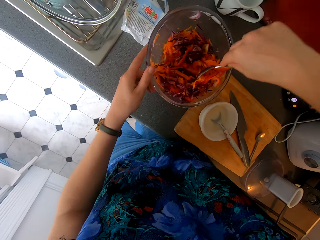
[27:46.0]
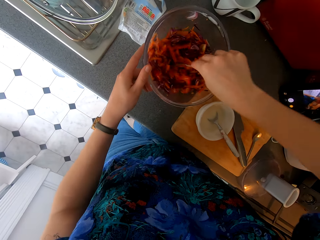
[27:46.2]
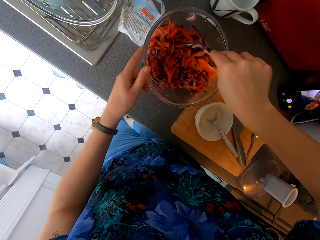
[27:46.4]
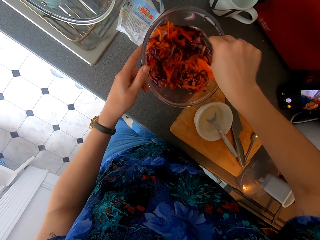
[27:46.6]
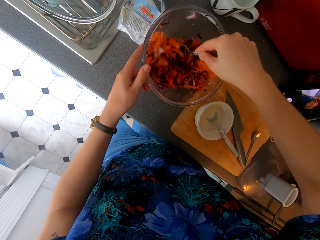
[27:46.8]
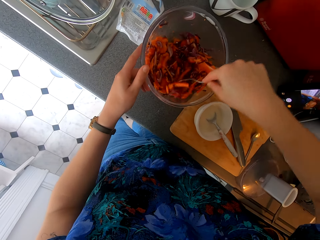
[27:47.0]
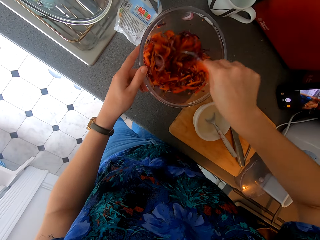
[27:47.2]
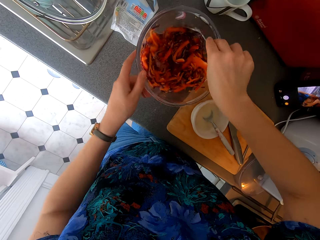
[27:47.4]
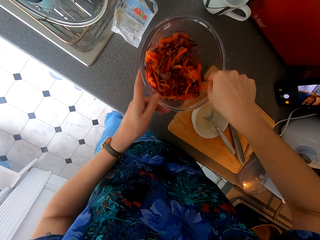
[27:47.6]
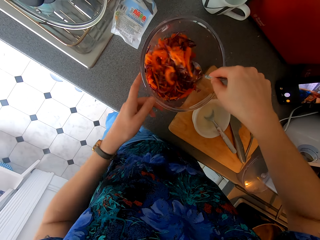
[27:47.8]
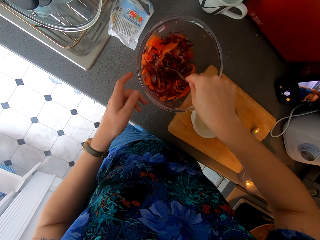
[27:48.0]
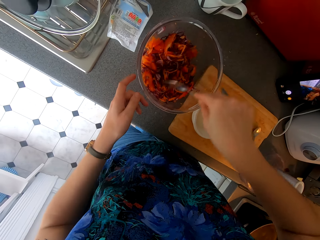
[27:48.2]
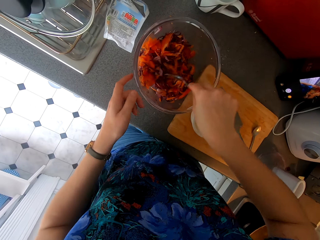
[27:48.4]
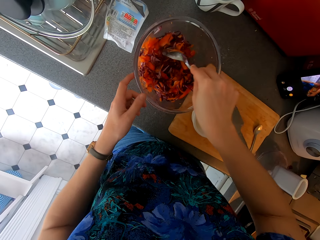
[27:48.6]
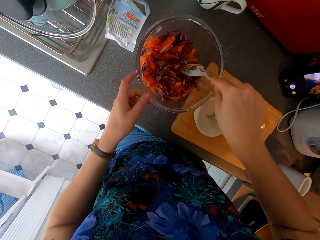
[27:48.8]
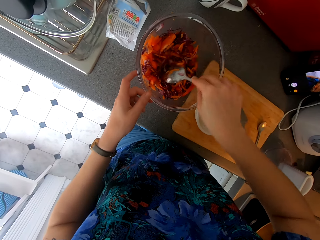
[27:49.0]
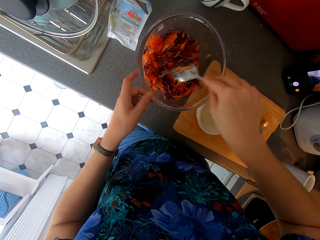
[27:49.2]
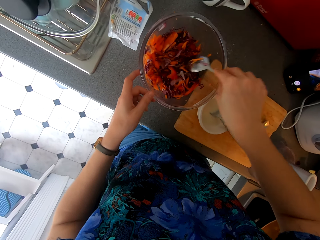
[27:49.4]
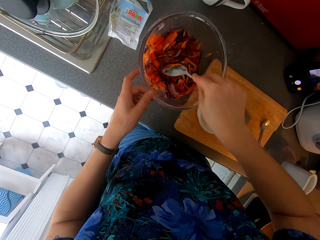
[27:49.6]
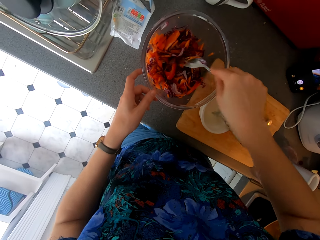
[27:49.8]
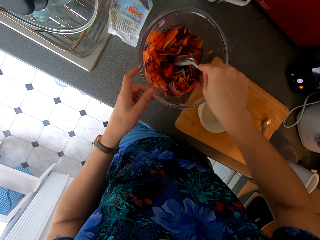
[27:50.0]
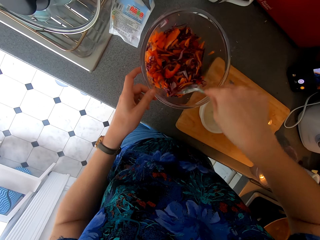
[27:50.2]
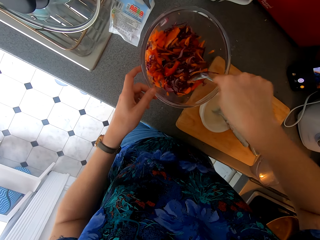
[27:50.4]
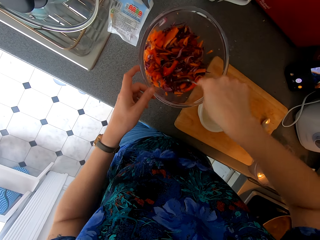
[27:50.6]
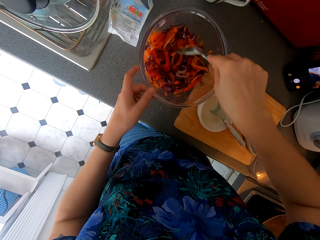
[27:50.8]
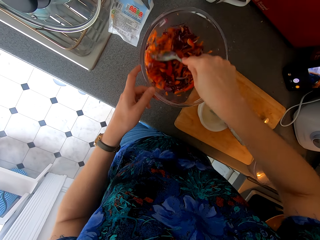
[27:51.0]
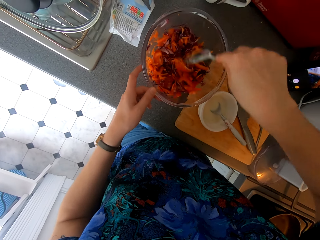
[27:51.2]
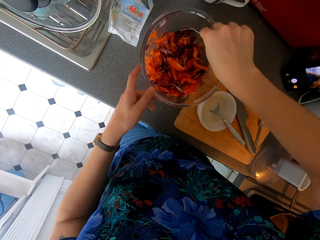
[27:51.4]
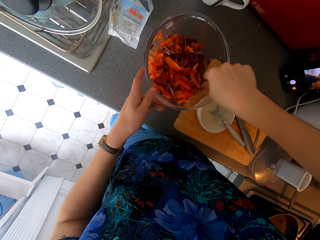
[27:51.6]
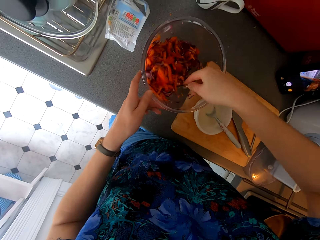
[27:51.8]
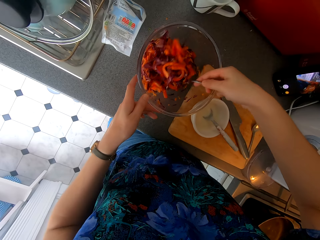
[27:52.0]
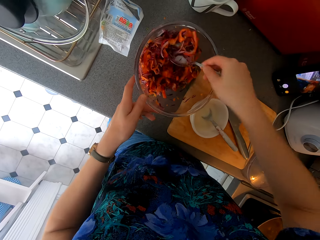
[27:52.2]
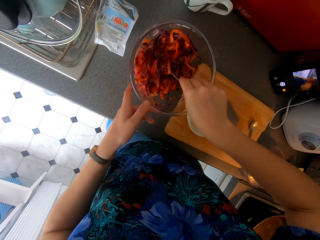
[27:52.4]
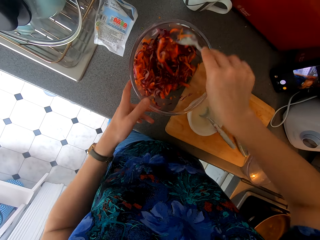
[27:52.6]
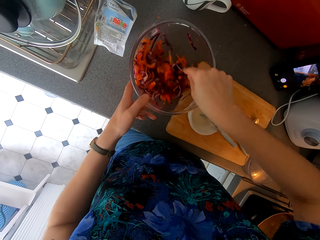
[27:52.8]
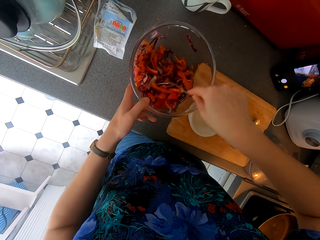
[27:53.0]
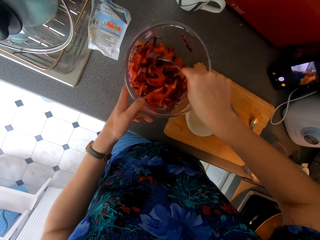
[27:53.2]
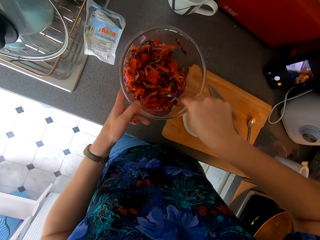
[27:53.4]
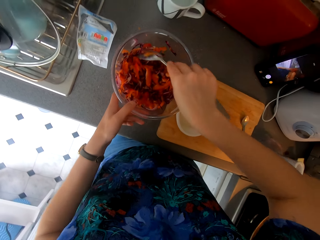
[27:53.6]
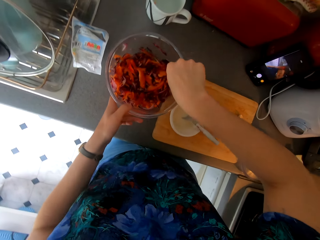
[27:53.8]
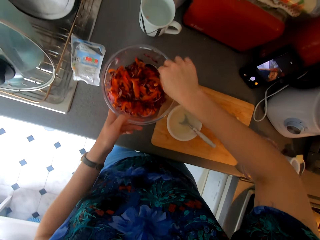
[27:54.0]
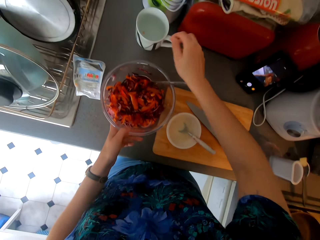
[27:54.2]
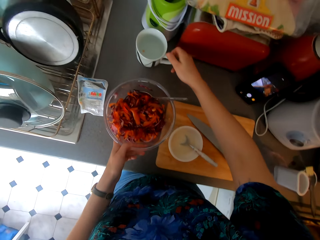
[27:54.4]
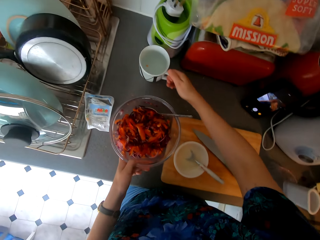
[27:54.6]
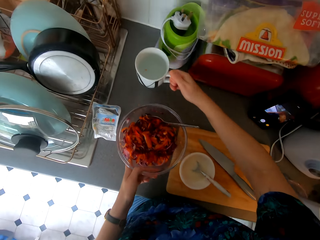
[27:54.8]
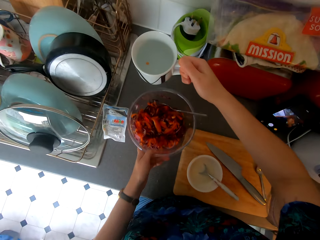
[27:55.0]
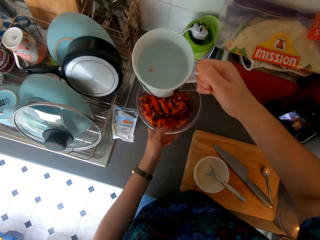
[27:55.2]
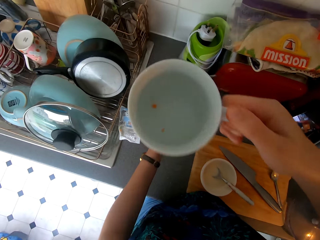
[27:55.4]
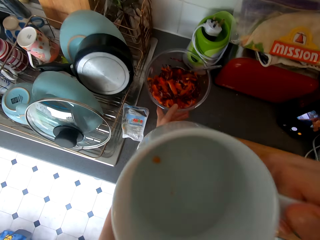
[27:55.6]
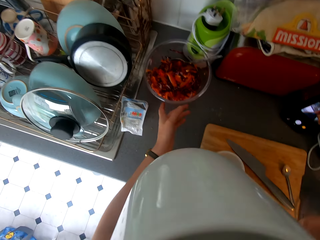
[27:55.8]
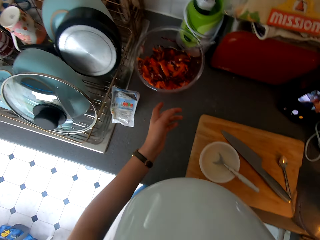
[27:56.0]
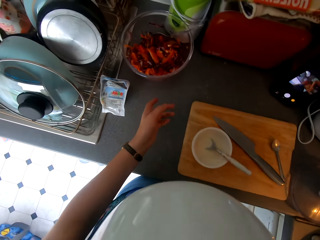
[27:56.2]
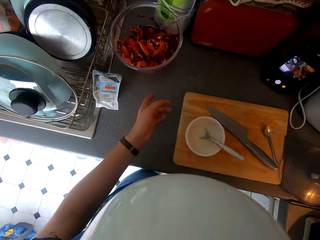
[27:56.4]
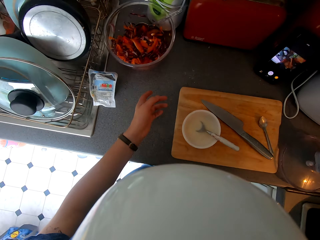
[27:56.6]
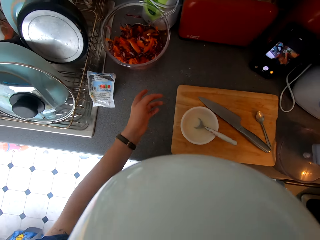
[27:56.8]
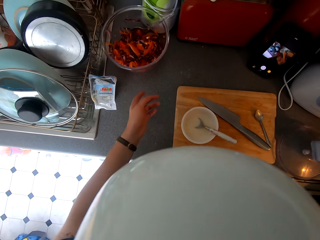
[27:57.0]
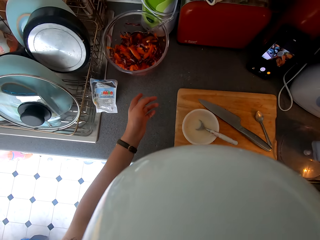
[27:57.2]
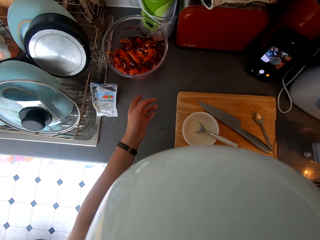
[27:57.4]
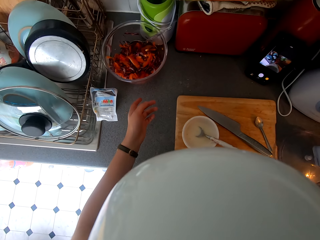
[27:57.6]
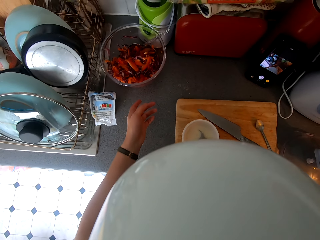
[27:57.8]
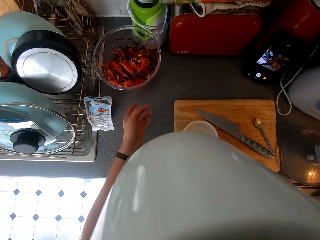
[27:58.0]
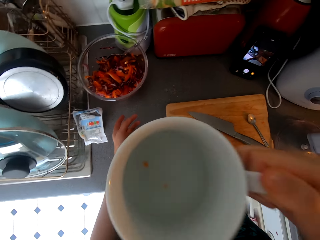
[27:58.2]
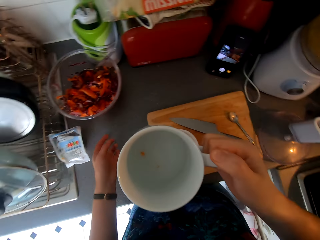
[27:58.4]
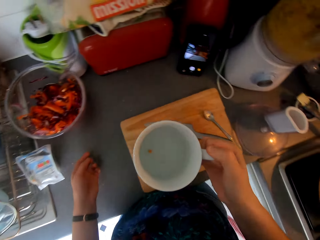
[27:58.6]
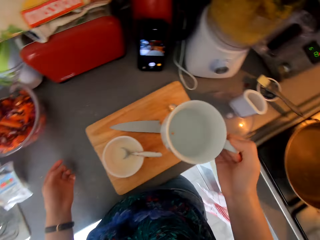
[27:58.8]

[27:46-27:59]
The camera wearer rotates the bowl with hands. They mix something with a spoon. They pick a cup from the surface, hold the bowl, pull the bowl and drink water from the cup. They push the bowl.

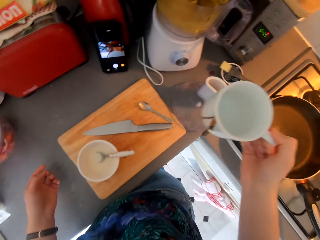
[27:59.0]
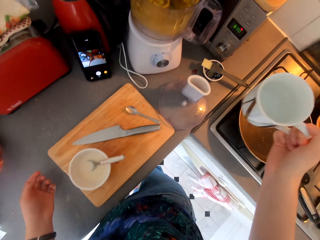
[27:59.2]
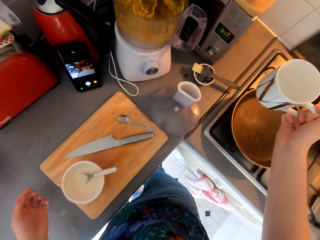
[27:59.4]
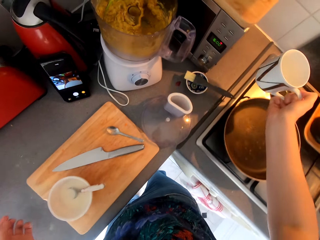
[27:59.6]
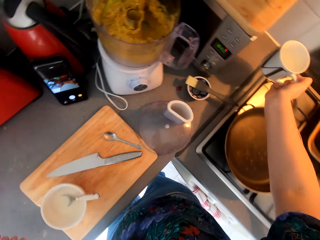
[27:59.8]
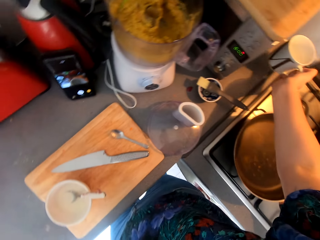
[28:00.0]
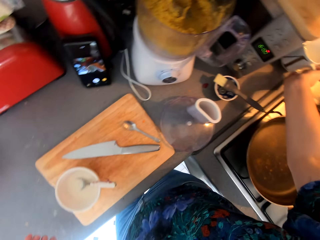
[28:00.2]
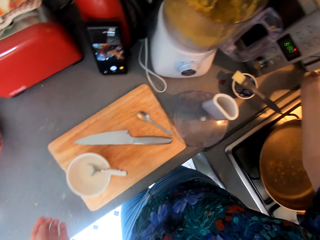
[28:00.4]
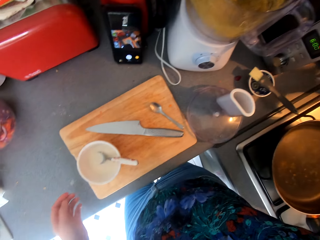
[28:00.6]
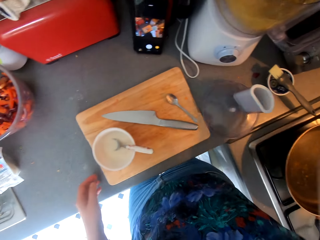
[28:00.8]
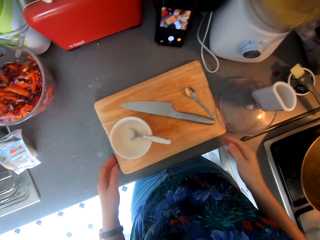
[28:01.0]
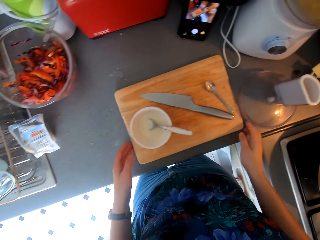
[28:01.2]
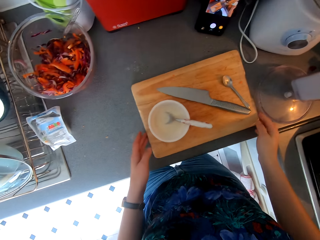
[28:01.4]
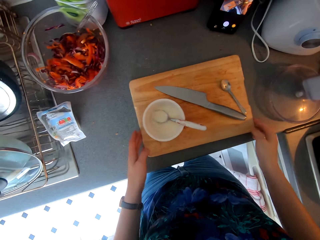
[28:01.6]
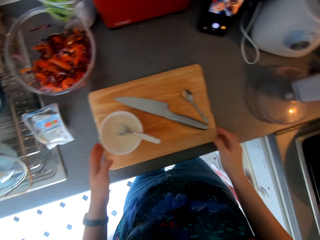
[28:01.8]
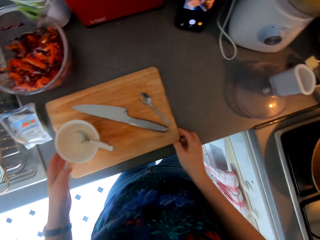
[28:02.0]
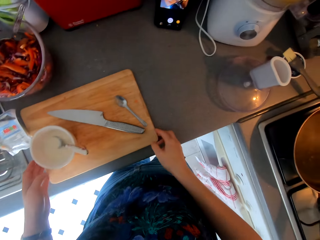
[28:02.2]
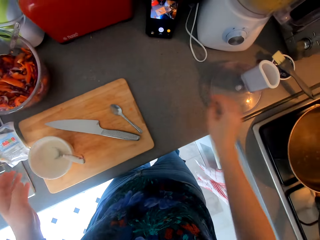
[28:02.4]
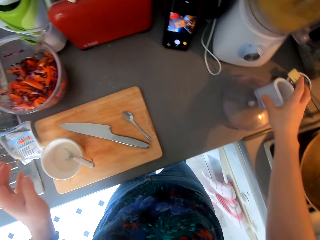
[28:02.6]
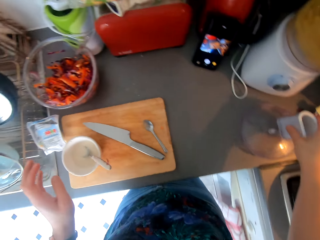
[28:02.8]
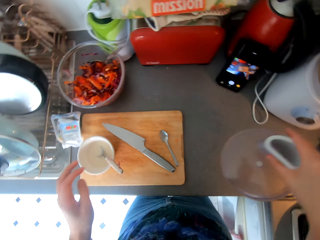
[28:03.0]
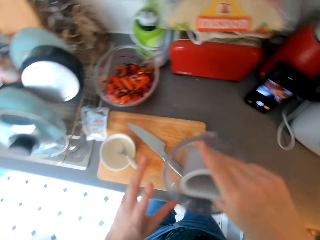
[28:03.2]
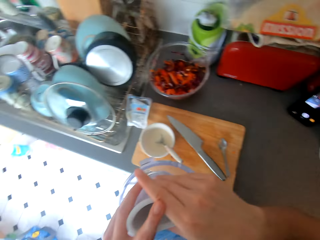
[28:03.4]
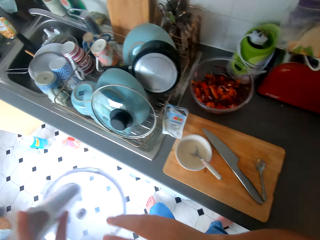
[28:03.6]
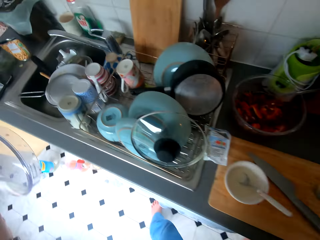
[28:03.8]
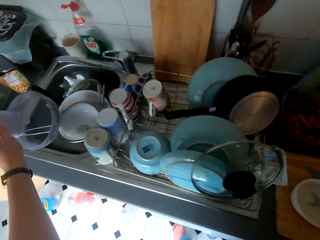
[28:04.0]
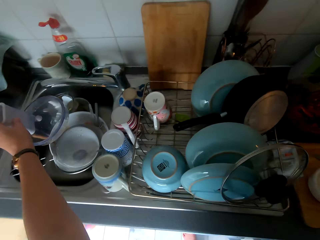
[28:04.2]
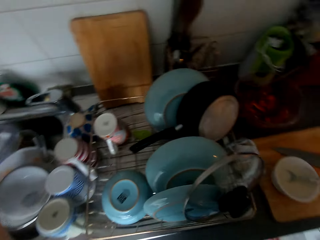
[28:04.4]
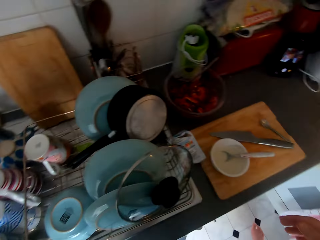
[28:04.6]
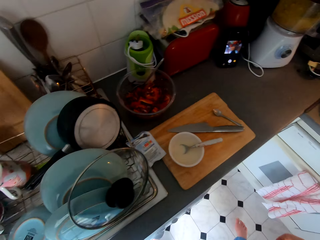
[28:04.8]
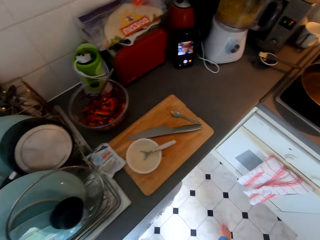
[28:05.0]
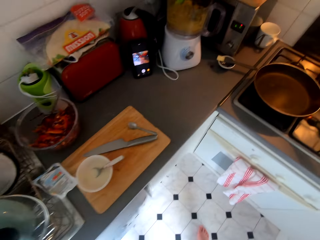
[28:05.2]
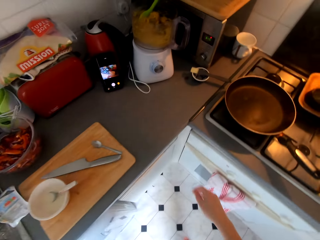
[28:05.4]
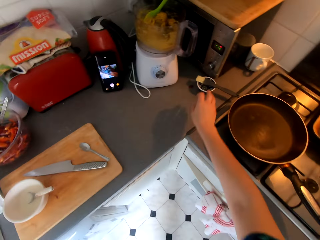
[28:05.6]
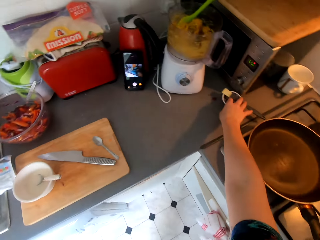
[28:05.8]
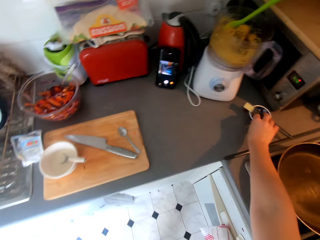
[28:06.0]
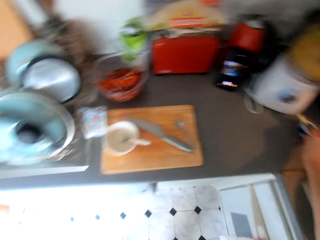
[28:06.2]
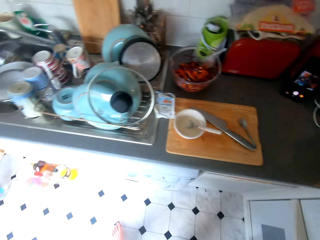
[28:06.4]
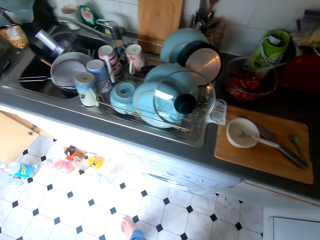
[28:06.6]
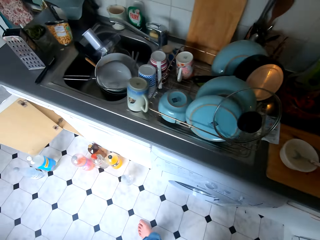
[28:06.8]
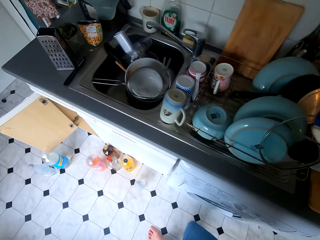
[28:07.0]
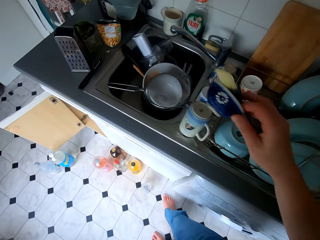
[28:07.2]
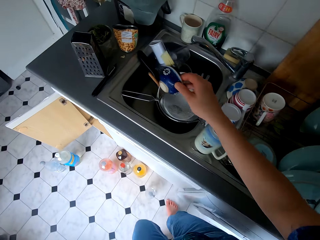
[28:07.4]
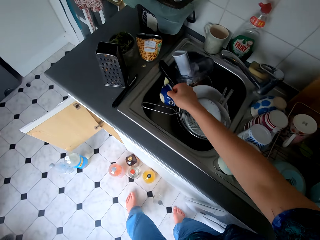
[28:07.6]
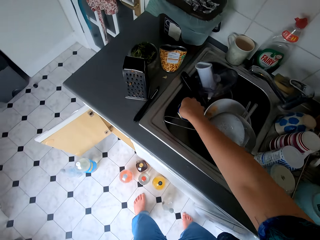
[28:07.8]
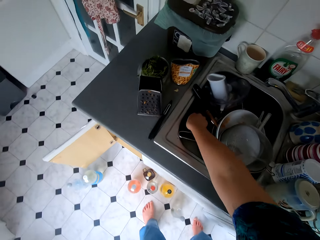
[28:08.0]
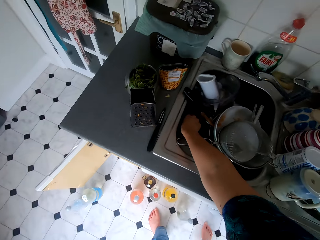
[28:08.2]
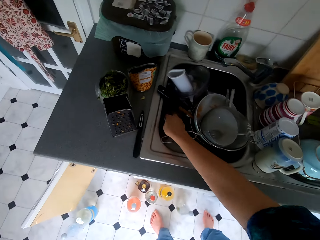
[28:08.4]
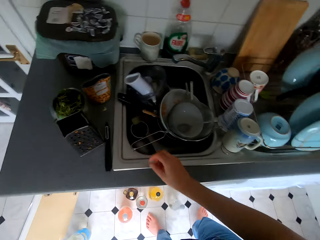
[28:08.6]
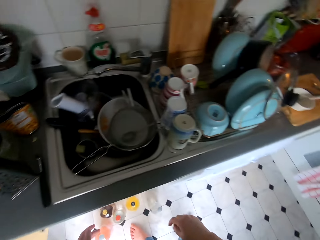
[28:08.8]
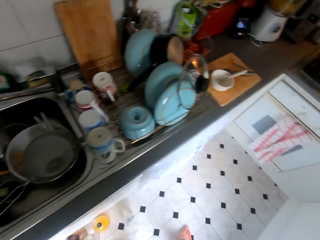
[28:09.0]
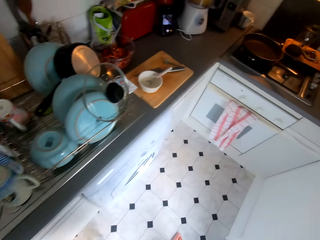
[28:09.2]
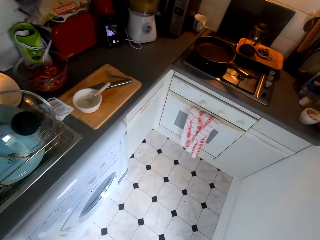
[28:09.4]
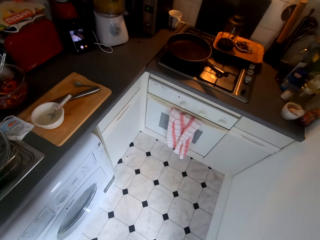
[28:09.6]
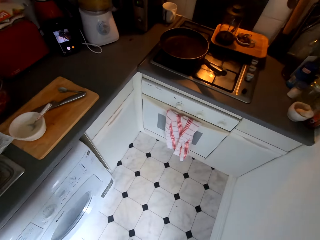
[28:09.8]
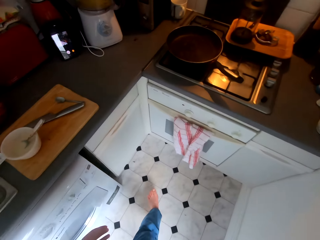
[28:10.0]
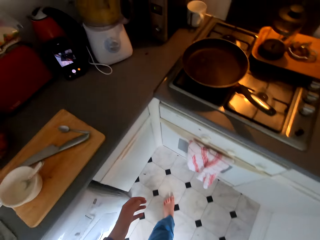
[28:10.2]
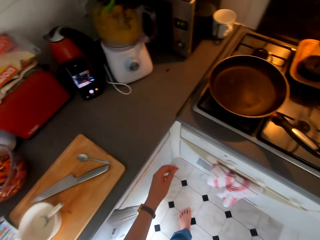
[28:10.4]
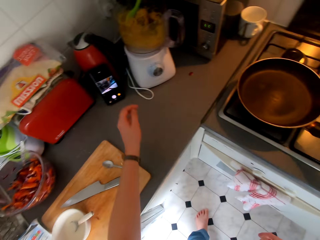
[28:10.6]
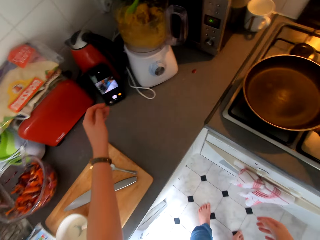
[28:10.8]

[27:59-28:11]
The camera wearer puts the cup on the surface. They pull the chopping board and push the chopping board. They pick part of a blender and put the part of the blender in the sink. They walk around. They pick the cup. They pick a bowl. They walk around, hold the bowl, put the cup in the sink and place the bowl on the sink. They walk around.
